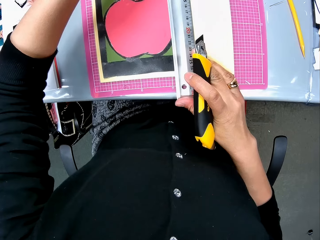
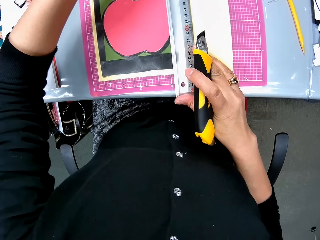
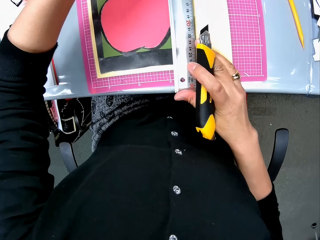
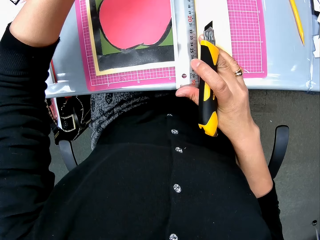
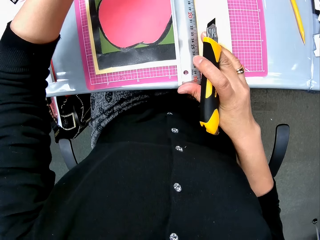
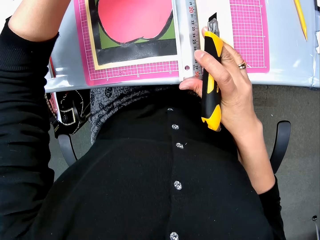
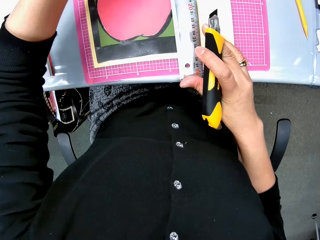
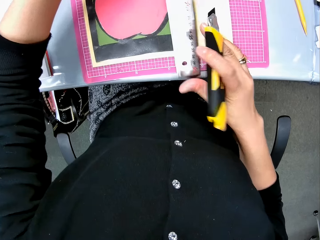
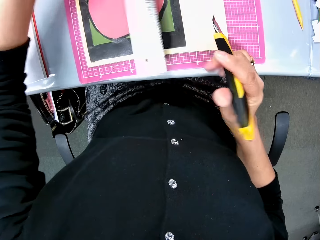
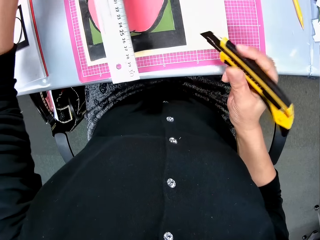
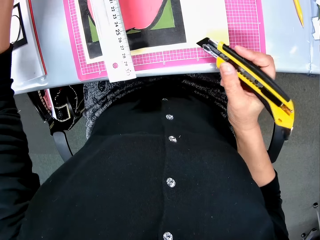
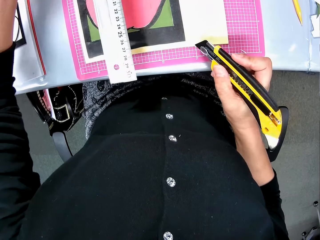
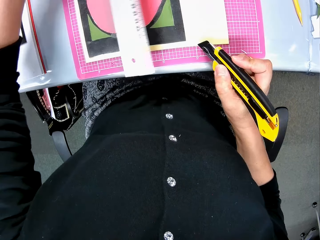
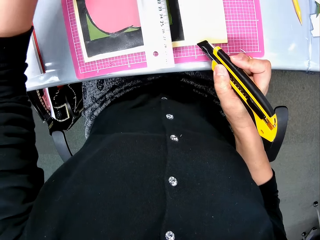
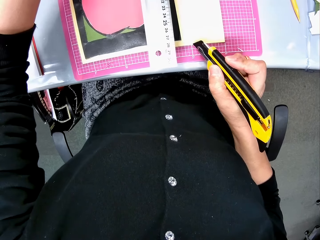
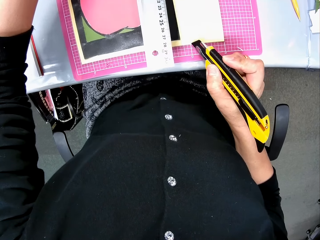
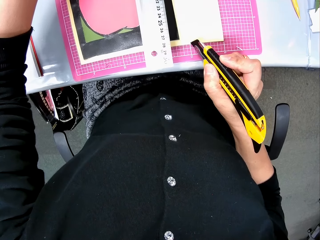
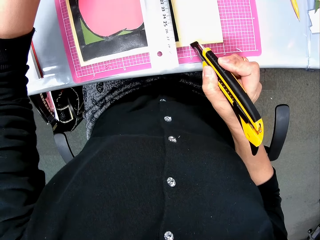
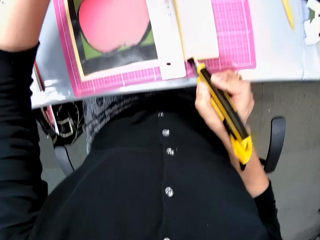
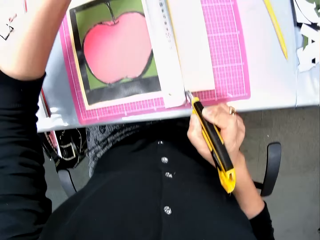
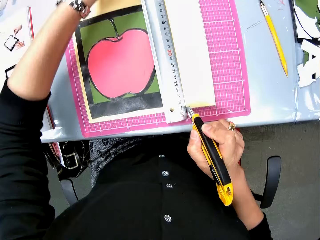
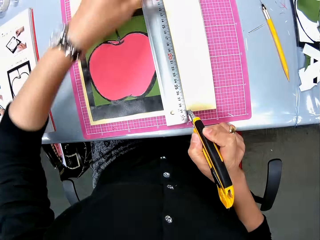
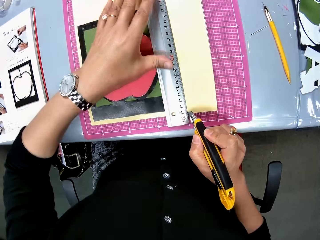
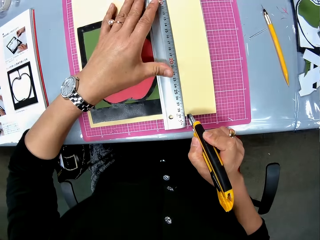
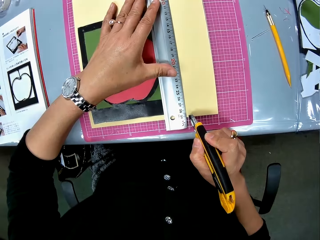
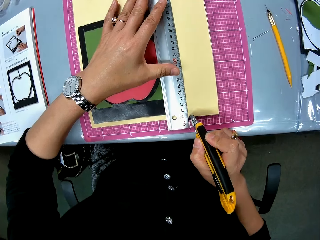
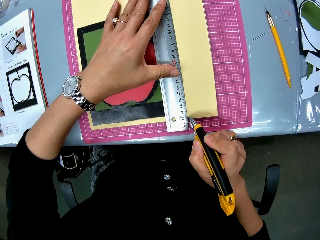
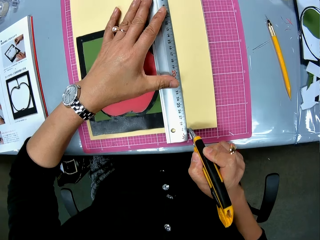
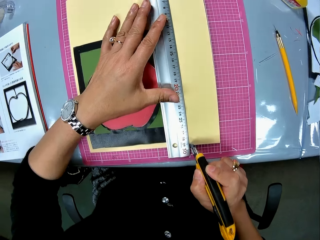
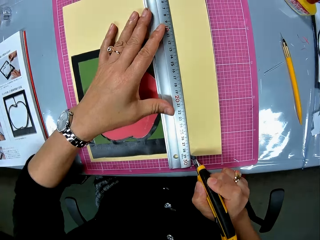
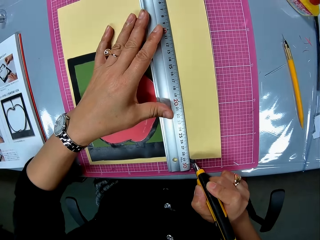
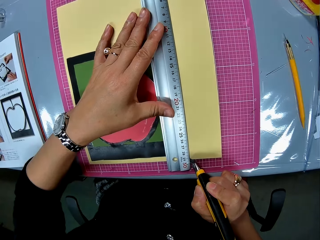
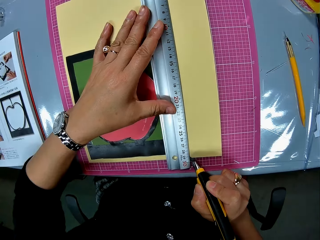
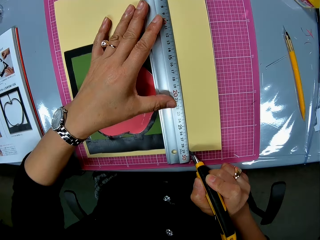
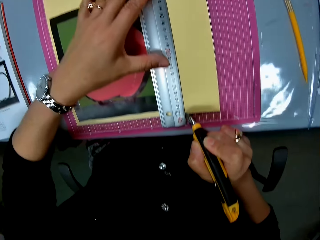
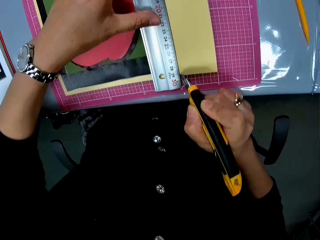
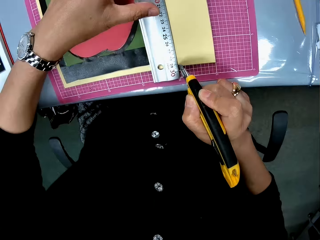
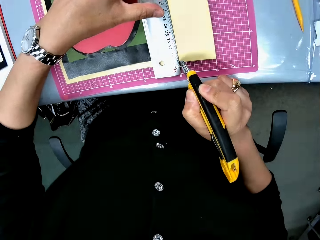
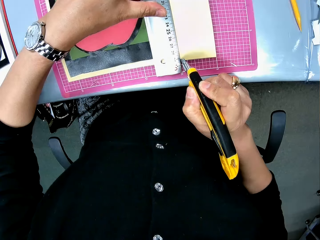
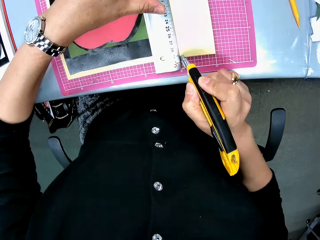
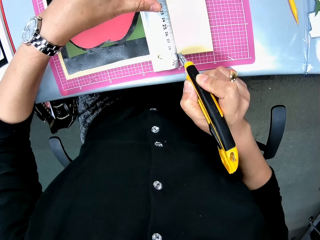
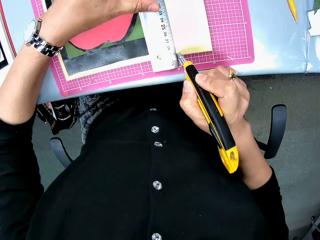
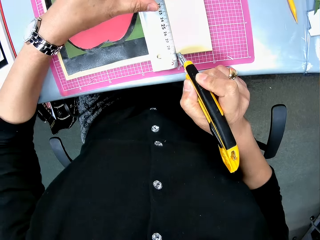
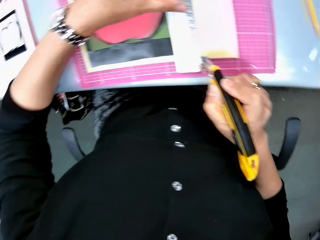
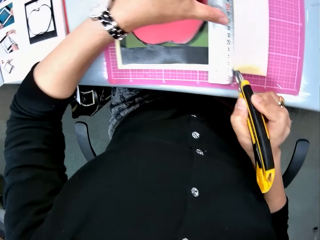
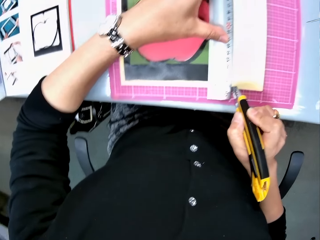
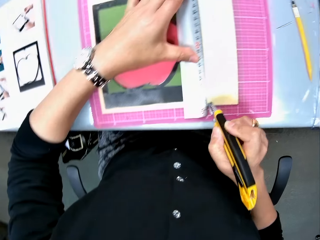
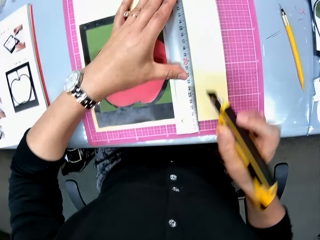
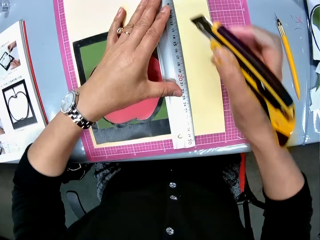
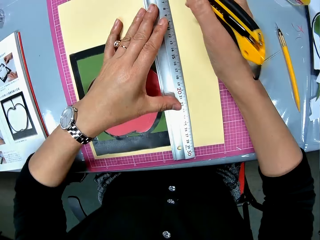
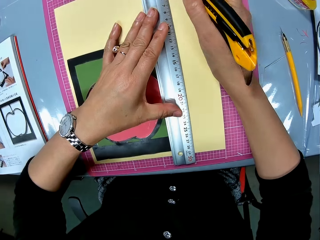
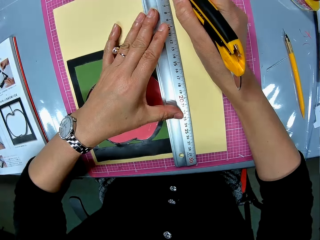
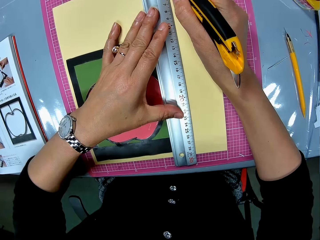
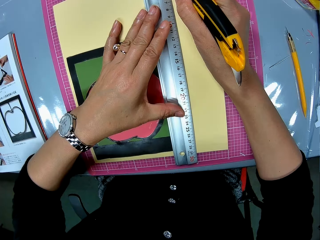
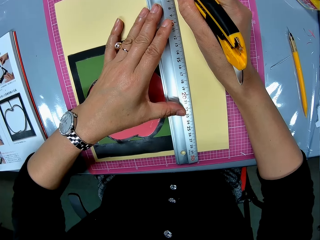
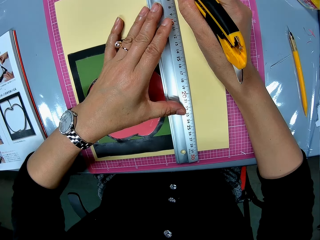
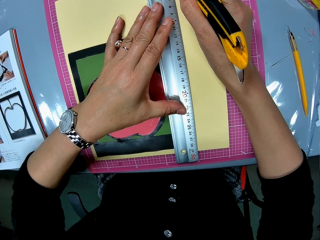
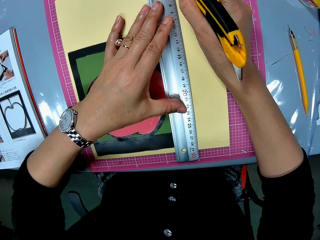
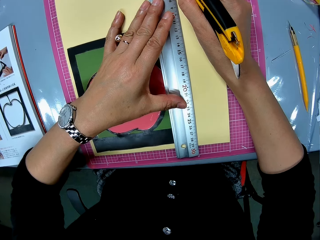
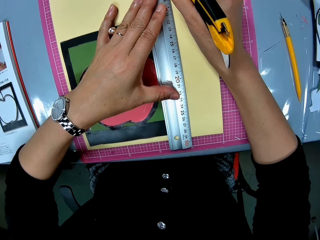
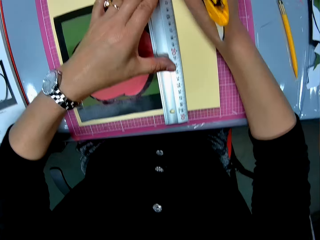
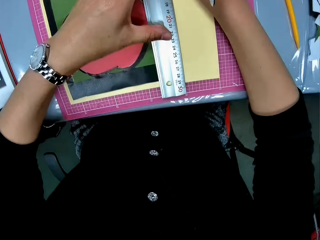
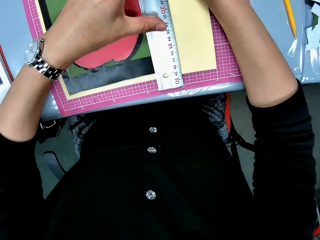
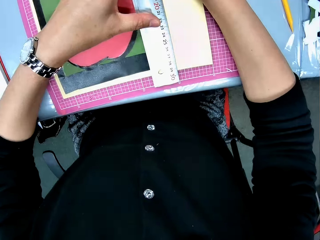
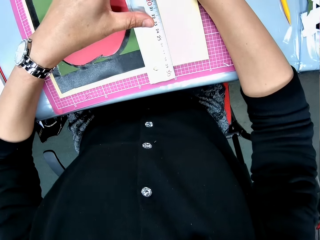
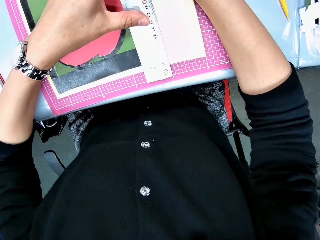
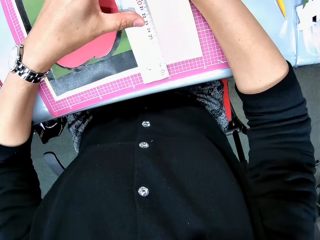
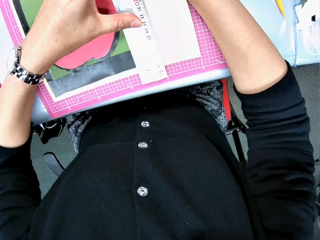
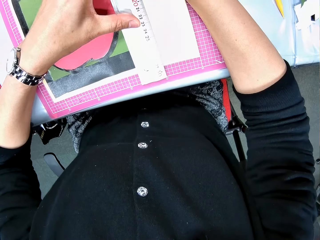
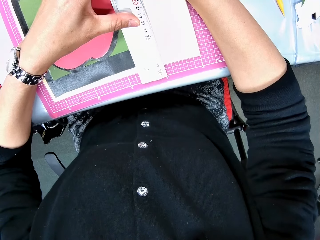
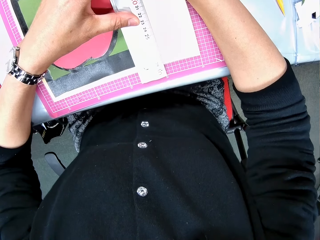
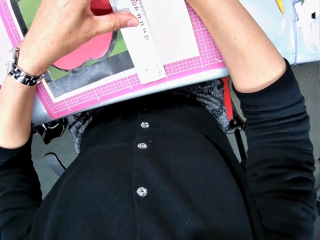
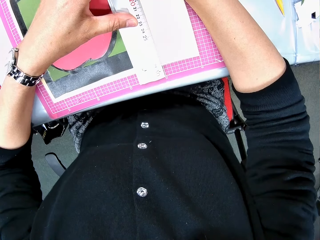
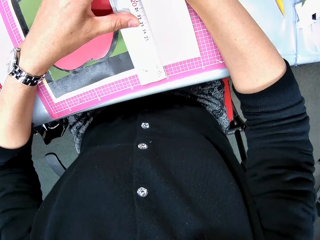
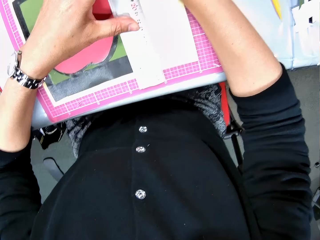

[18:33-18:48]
The camera wearer cuts the yellow cardboard with the cutter.

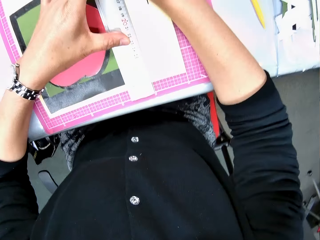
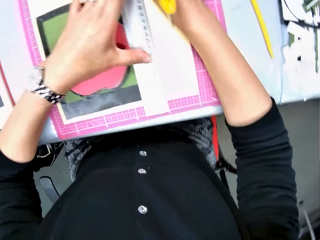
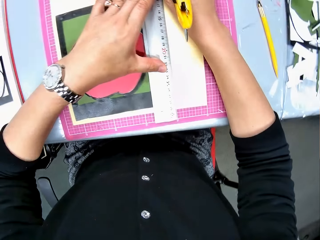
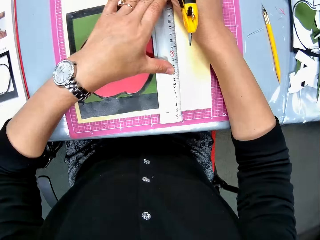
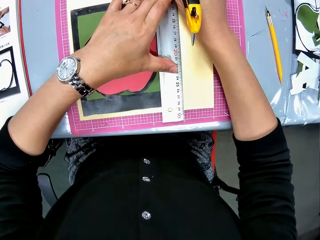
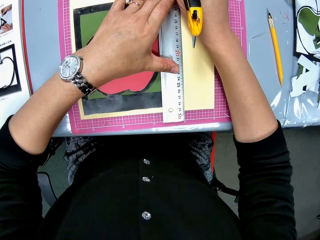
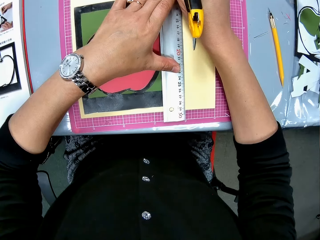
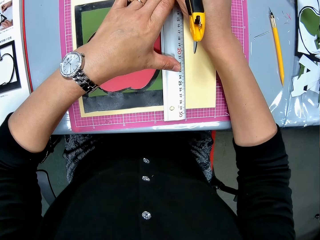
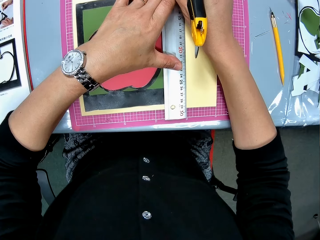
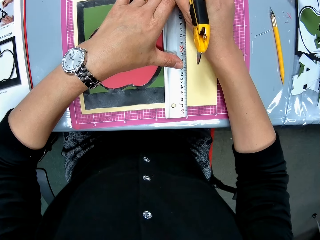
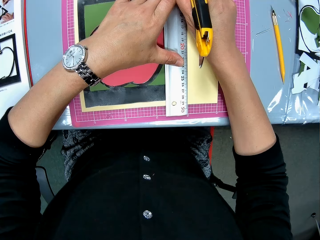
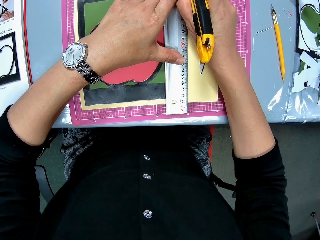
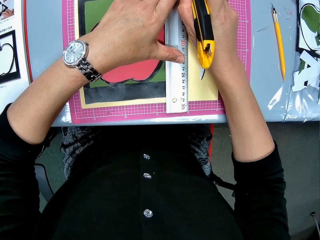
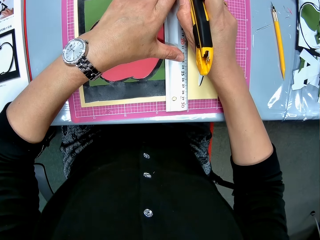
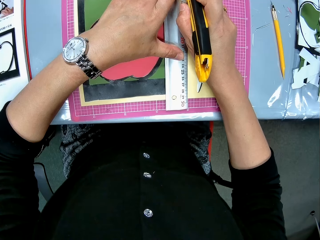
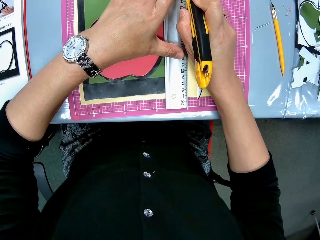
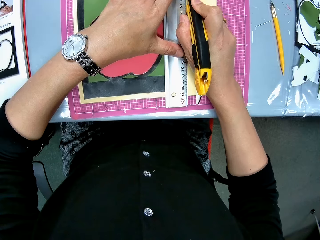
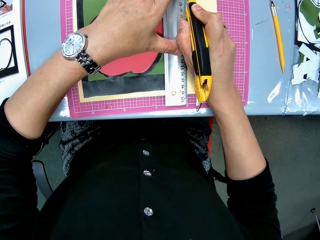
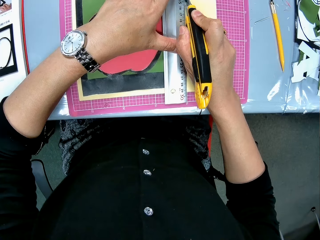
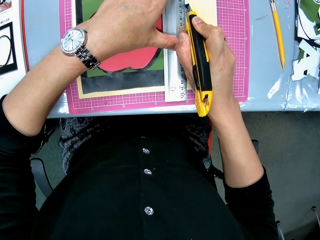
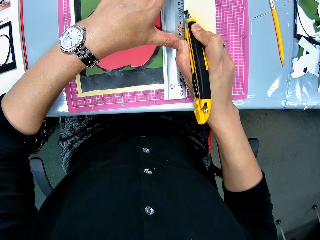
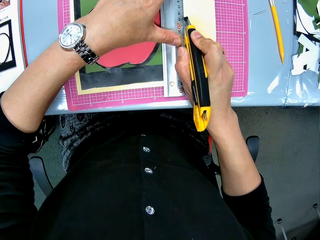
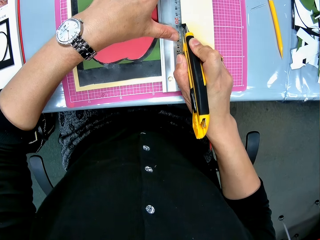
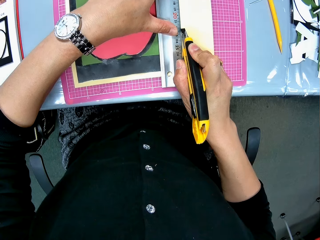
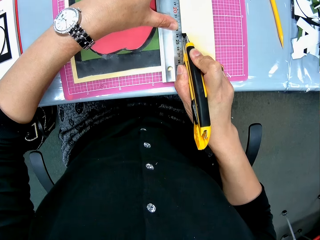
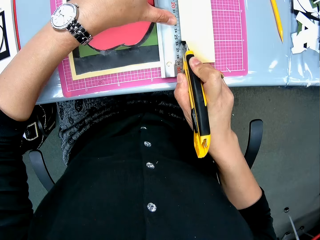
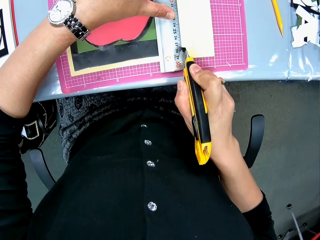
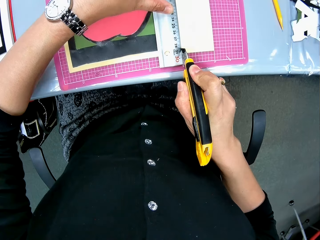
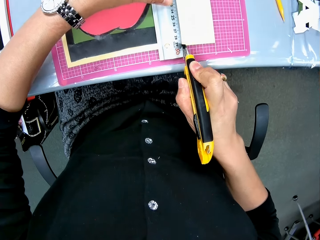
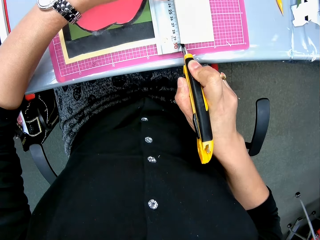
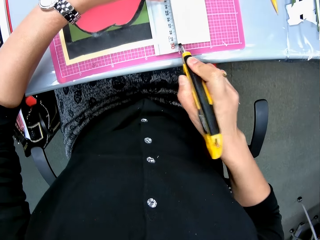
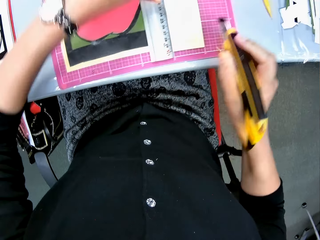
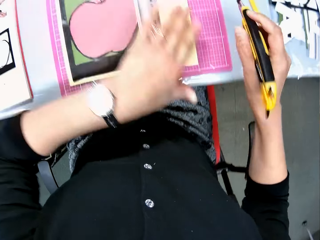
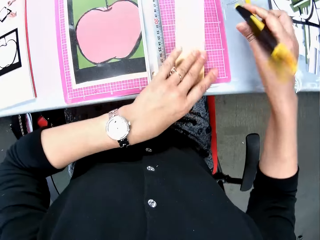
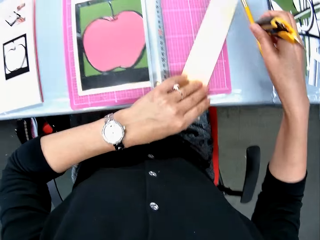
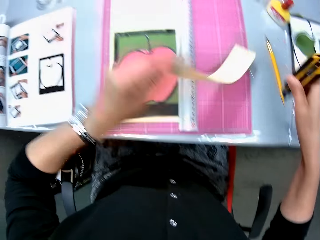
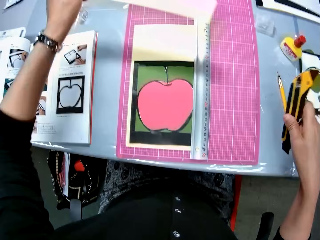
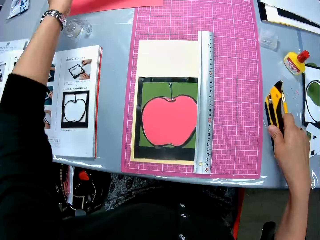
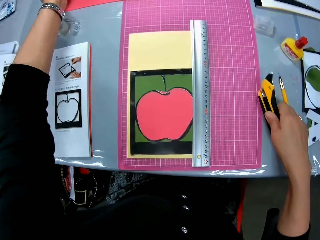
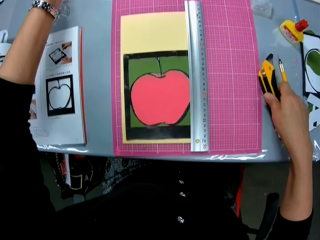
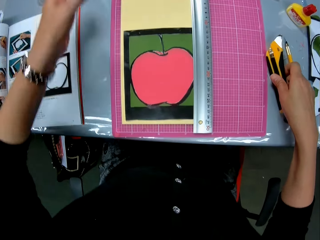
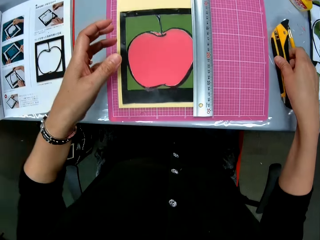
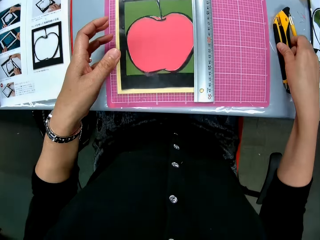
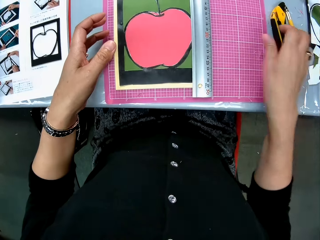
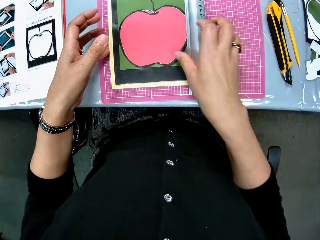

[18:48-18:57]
The camera wearer picks up the piece of manila paper from the table. They put the piece of manila paper on the edge of the table. They drop the cutter on the table.
